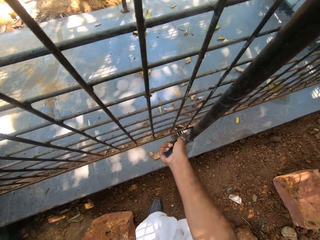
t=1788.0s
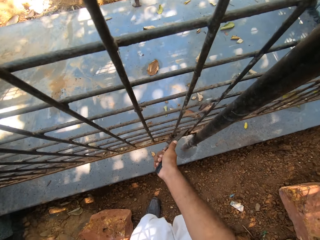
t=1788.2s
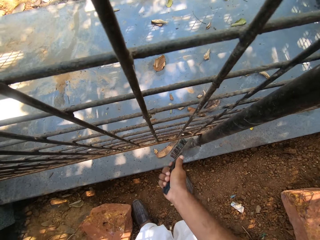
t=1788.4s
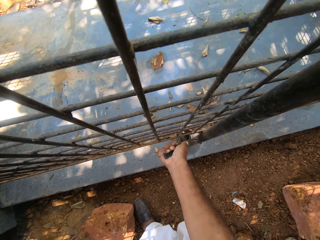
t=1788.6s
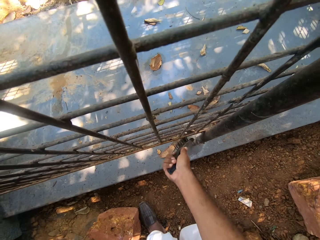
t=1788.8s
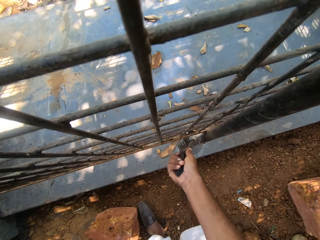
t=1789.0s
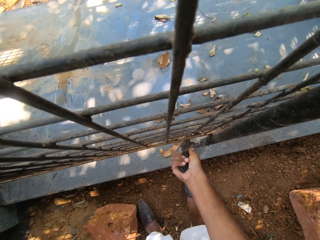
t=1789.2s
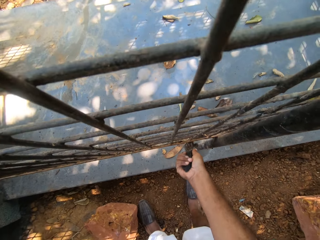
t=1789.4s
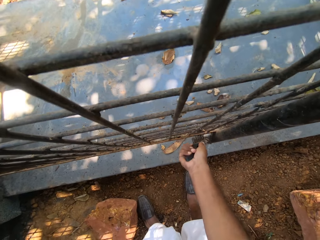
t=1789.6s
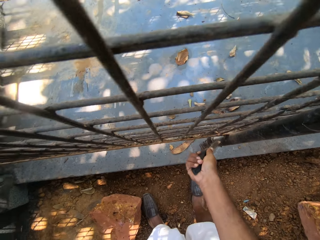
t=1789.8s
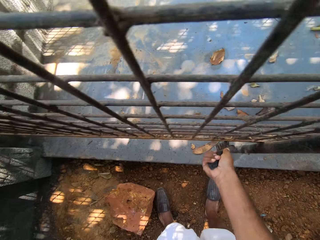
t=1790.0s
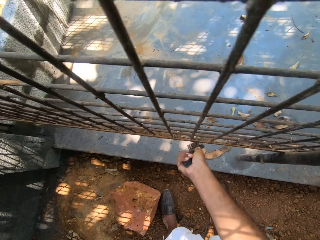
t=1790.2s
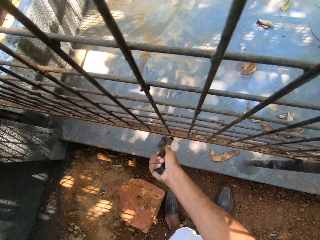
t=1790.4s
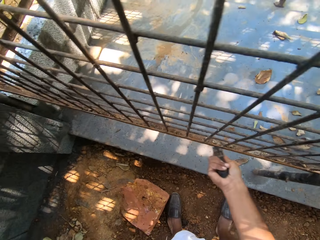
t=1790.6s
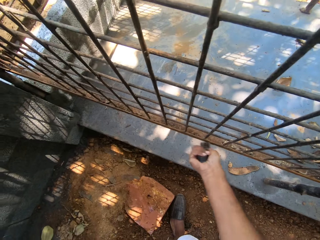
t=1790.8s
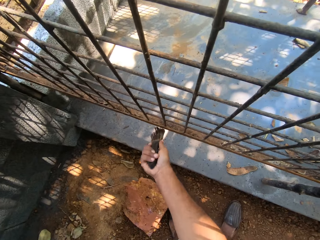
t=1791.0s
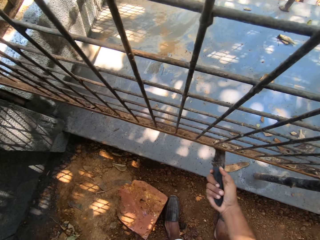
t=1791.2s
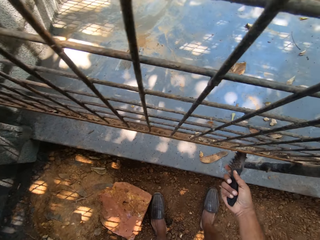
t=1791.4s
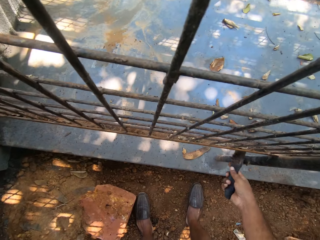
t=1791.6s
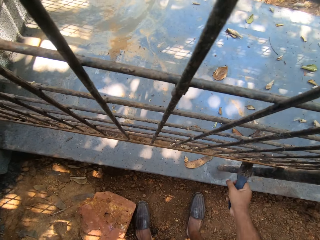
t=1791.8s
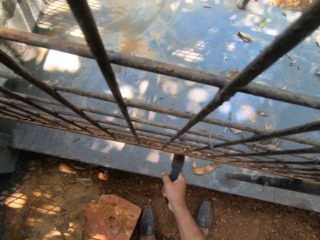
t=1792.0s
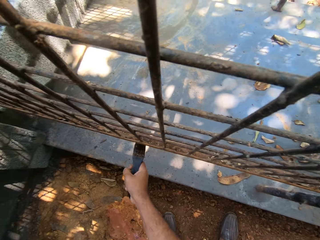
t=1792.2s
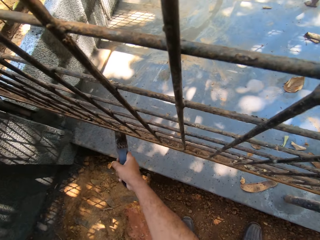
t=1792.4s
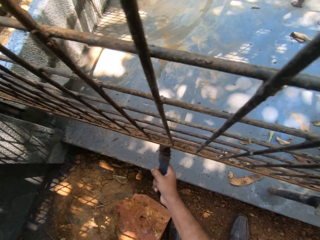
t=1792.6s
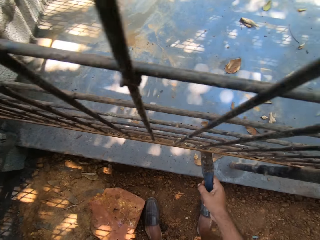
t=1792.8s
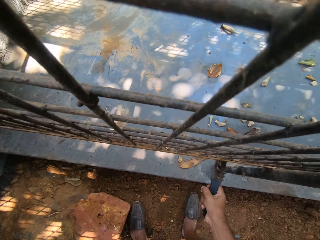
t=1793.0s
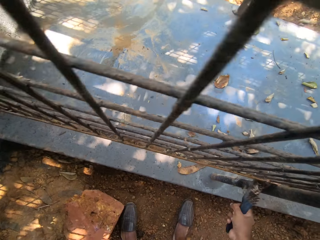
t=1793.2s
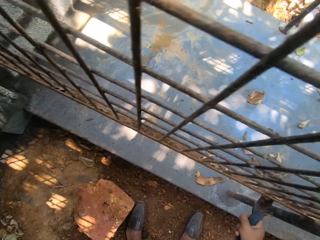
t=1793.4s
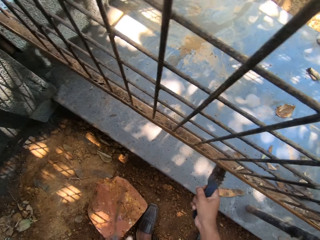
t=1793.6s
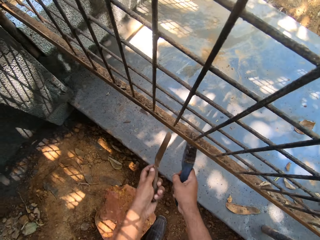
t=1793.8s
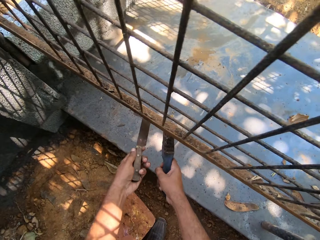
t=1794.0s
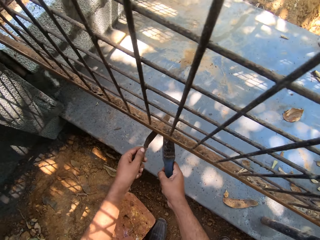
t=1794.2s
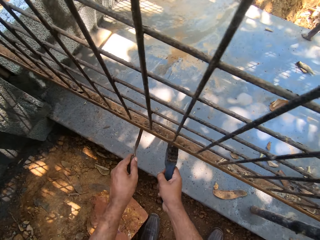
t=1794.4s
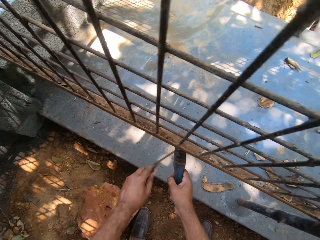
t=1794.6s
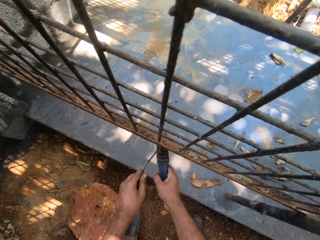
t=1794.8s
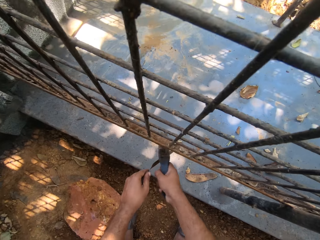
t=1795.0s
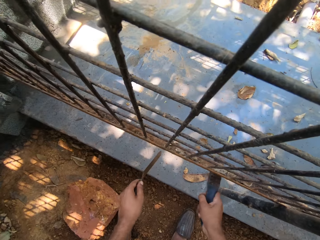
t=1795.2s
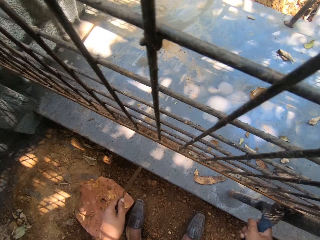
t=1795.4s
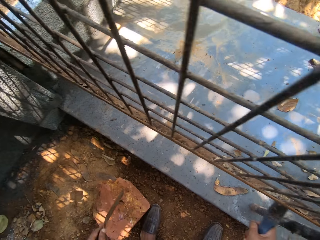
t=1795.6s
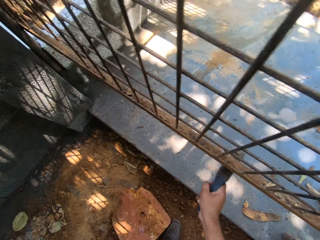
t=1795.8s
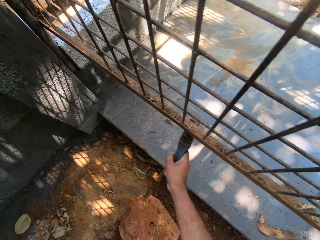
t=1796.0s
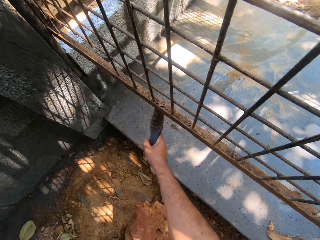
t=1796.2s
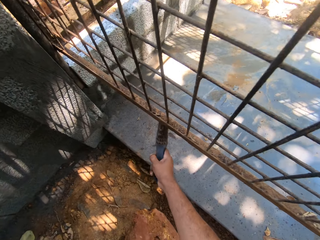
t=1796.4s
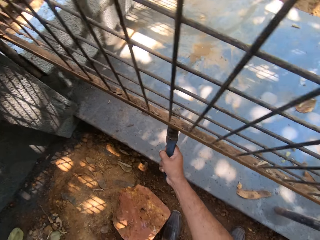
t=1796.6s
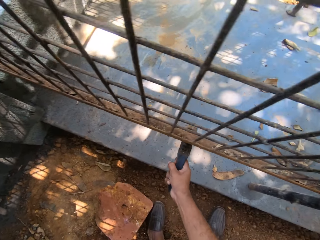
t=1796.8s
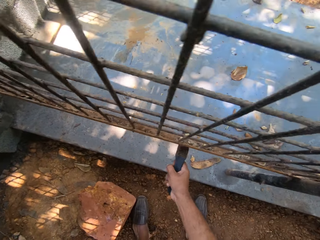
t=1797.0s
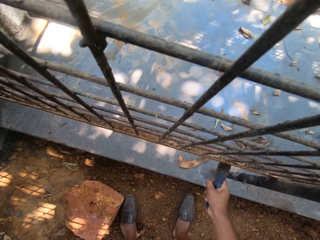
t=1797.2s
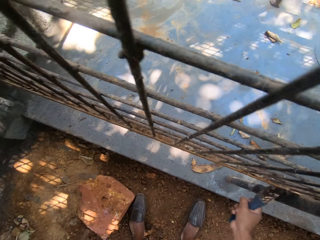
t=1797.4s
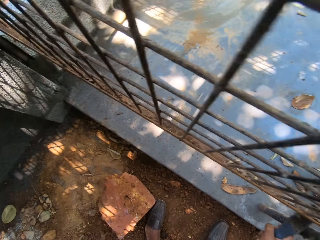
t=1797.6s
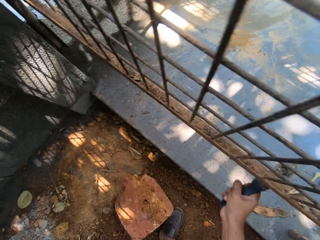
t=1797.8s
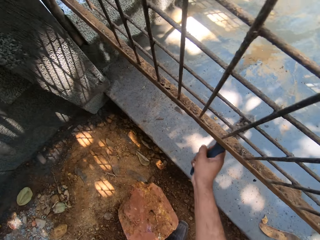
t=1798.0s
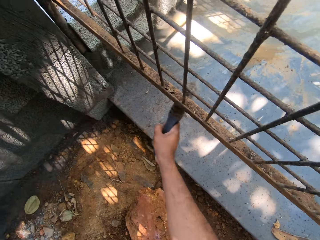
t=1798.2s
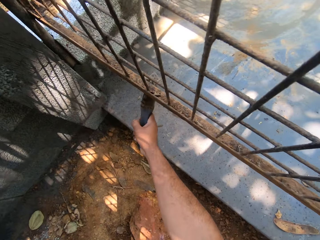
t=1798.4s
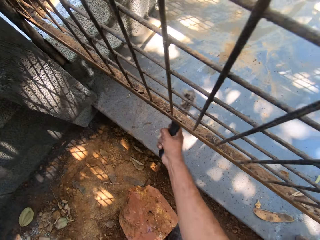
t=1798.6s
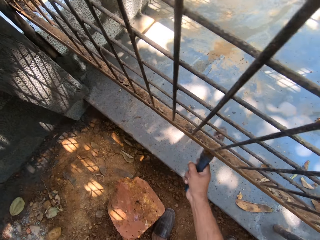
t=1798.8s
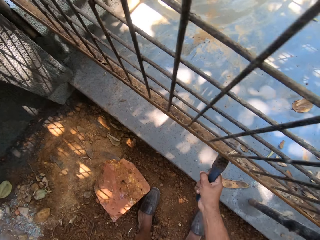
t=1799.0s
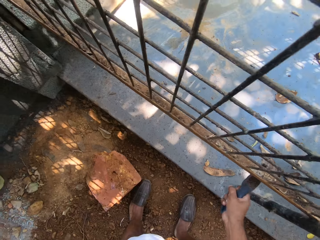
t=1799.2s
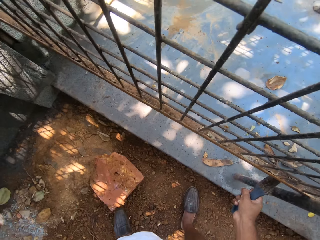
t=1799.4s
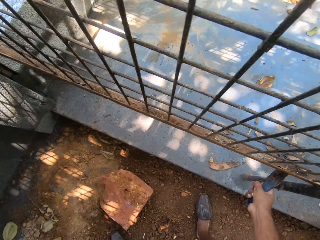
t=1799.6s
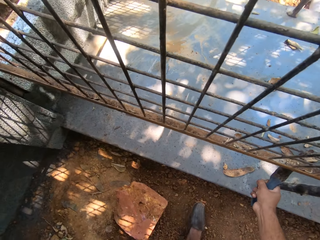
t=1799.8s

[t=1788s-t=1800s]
The camera wearer scrubs a metal grill with a wire brush. They scrape the metal grill with a scraper and scrub the metal grill with the wire brush. They hold the scraper and scrub the metal grill with the wire brush. They scrub the metal grill with the wire brush again.

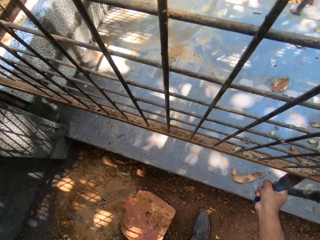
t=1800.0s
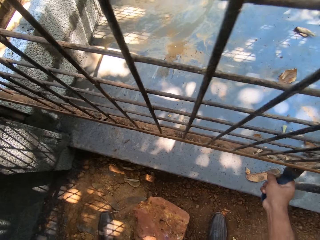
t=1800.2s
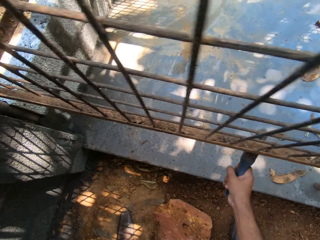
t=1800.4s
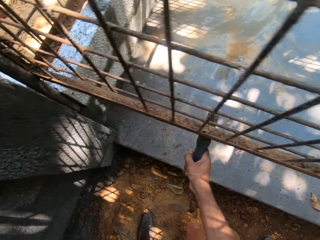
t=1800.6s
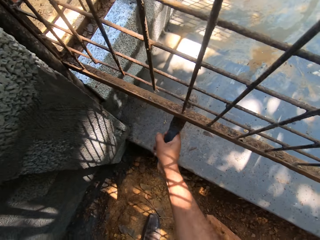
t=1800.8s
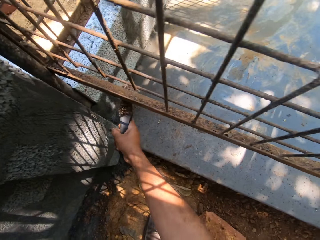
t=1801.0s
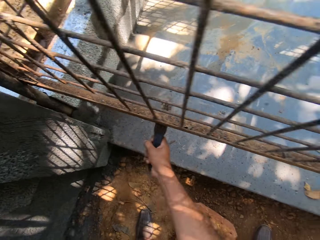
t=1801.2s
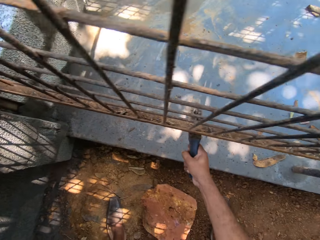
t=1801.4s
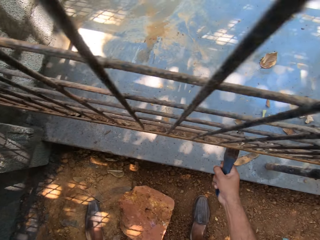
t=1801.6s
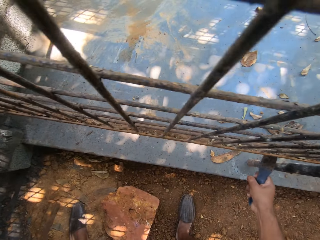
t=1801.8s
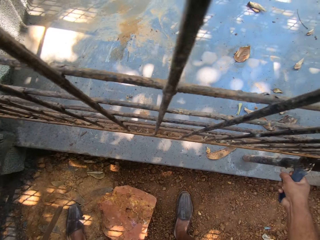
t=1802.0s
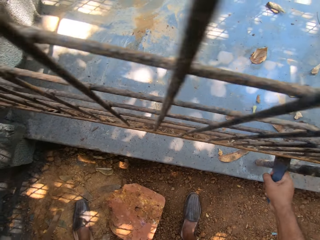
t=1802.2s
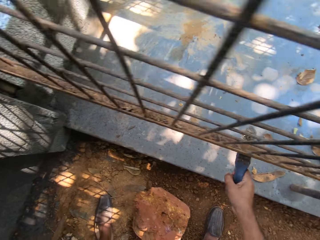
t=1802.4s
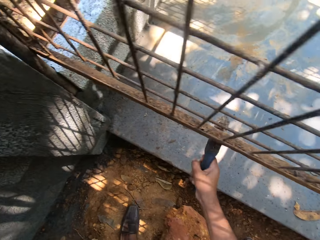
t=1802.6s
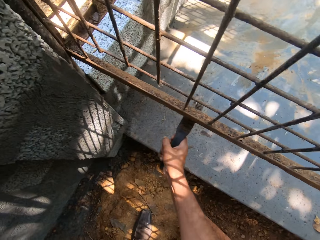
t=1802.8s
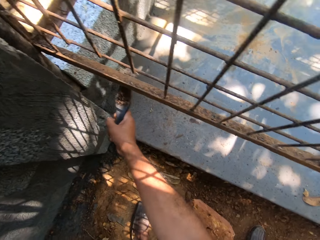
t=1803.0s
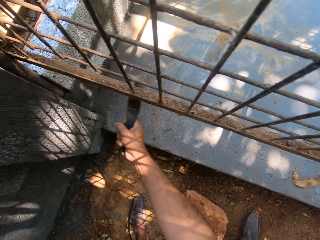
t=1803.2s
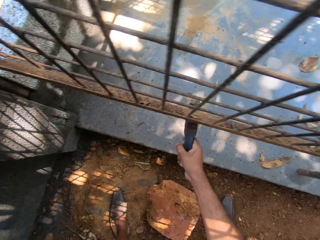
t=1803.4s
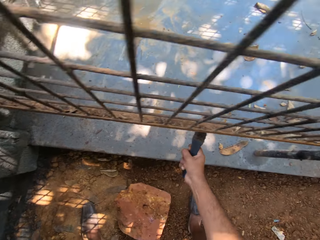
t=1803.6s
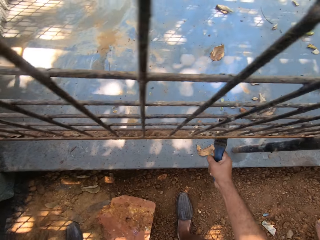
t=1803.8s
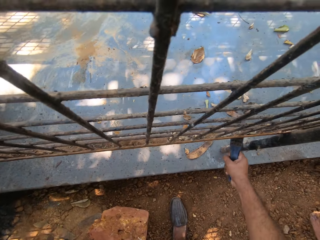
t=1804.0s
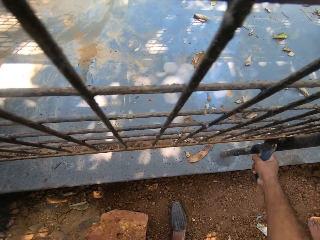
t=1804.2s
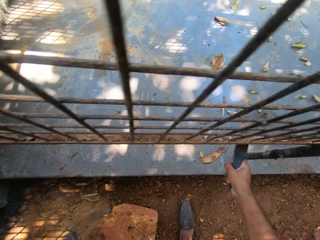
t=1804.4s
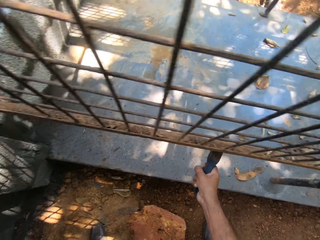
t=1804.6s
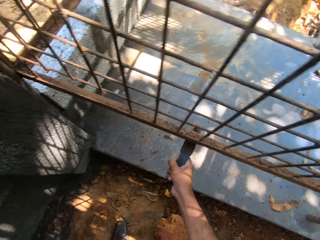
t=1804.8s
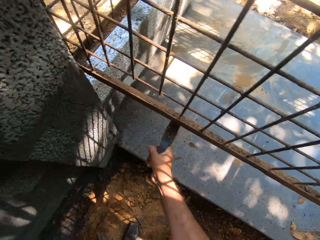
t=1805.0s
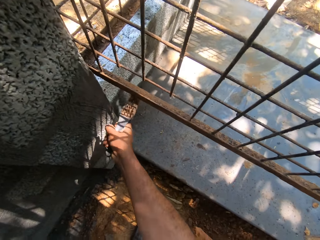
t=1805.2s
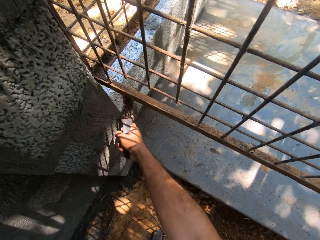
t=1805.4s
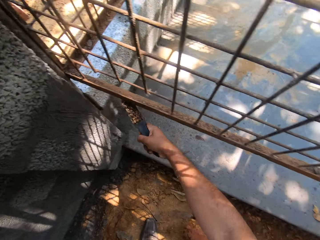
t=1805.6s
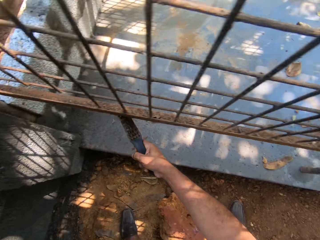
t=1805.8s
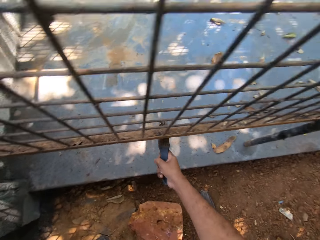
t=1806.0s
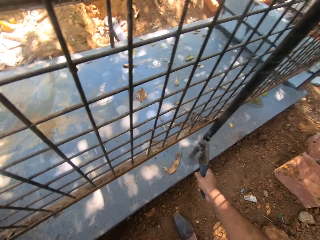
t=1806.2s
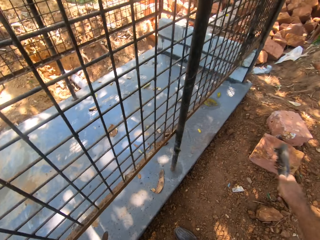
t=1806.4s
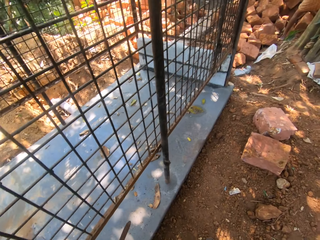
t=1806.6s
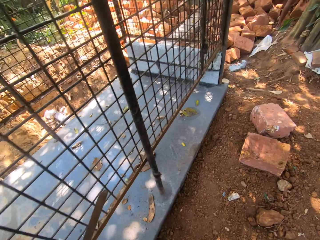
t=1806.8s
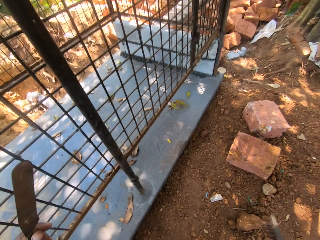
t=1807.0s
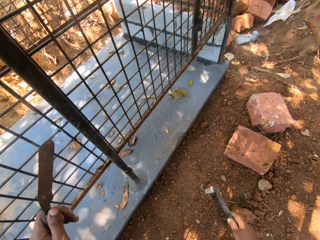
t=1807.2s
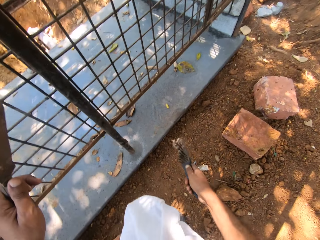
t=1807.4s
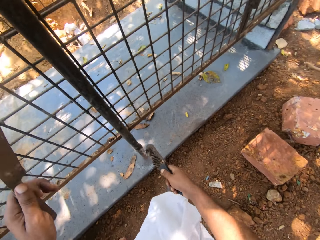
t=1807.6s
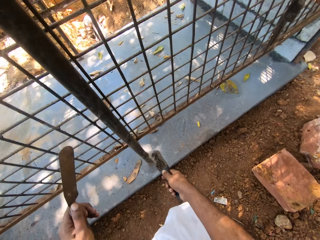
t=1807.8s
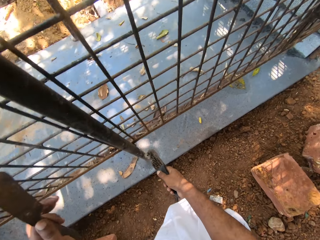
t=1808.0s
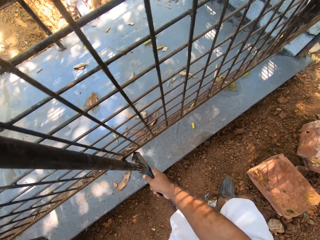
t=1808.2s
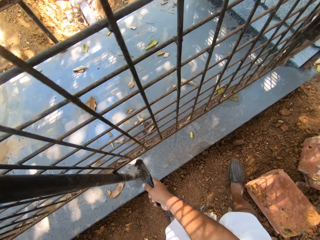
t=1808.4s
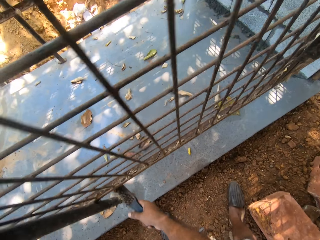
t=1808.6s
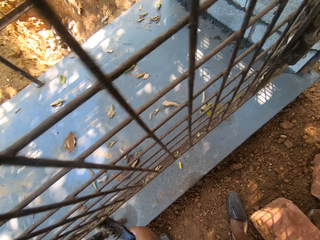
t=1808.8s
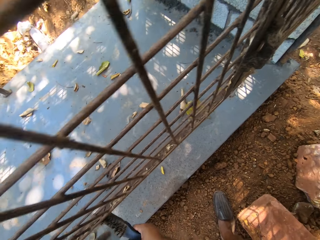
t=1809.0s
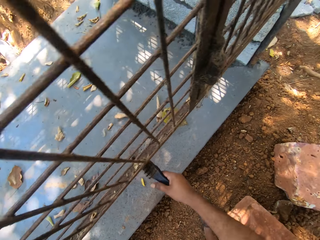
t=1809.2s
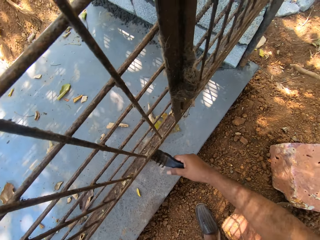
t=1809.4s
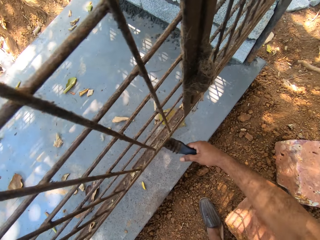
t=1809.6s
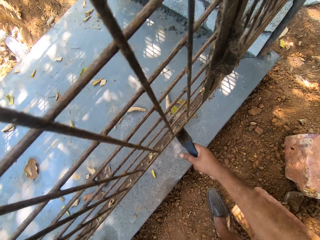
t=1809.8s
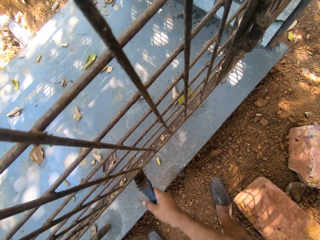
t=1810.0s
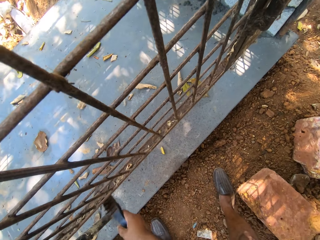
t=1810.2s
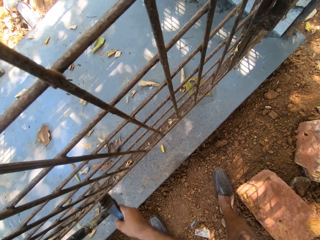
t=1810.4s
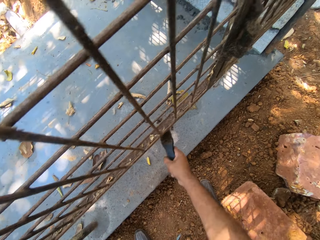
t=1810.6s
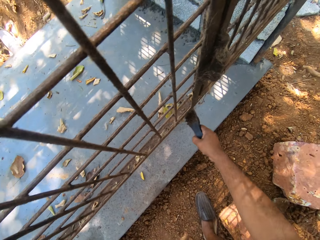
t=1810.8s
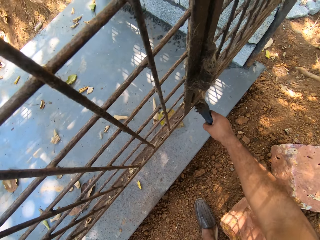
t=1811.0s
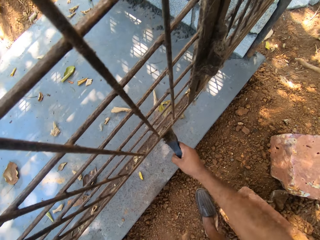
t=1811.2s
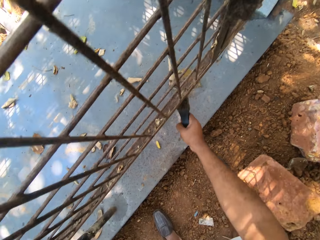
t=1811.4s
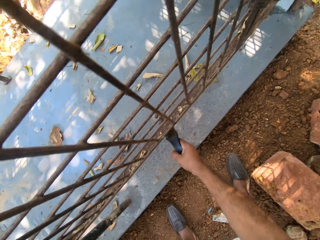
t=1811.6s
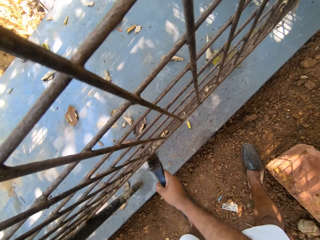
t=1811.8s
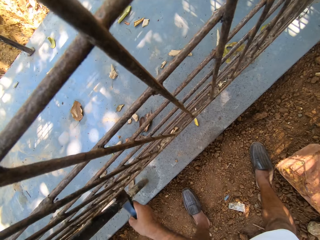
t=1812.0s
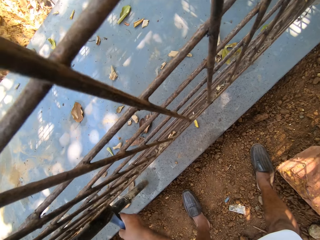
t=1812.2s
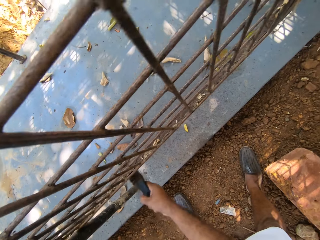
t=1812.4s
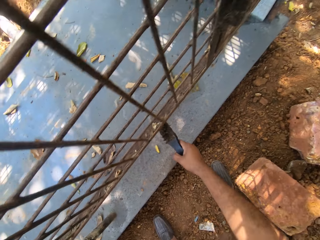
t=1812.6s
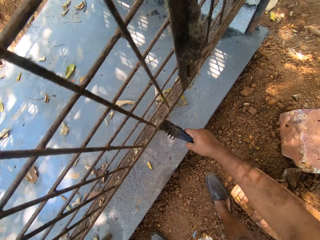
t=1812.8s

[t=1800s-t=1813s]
The camera wearer scrubs a metal grill with a wire brush. They hold a scraper. They scrub the metal grill with the wire brush. They hold the wire brush and hold the scraper. They scrub the metal grill with the wire brush.
